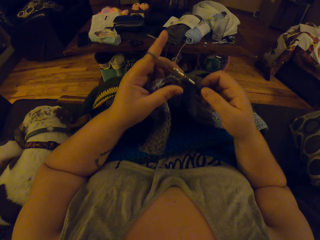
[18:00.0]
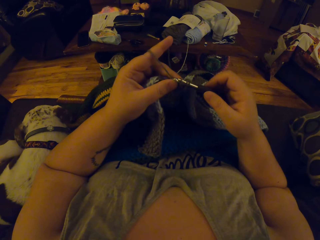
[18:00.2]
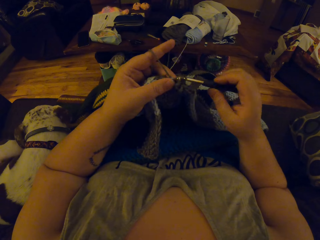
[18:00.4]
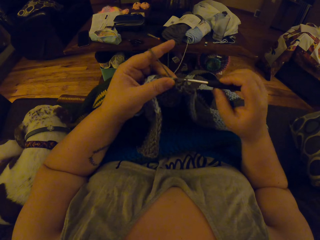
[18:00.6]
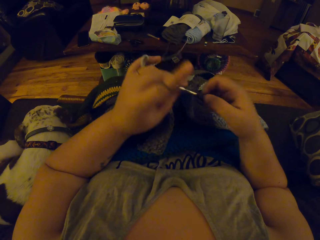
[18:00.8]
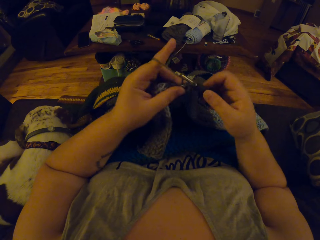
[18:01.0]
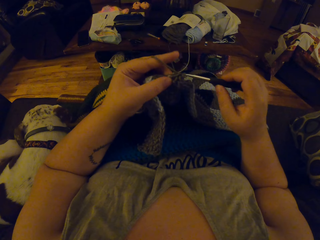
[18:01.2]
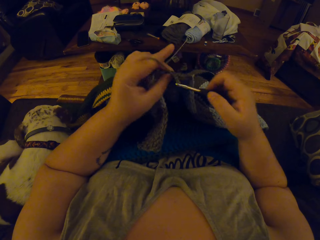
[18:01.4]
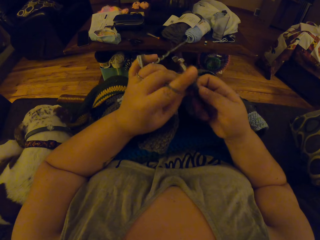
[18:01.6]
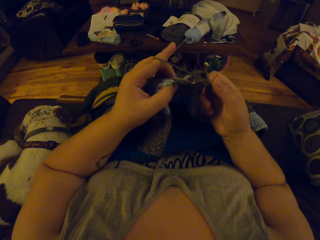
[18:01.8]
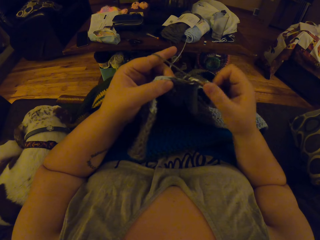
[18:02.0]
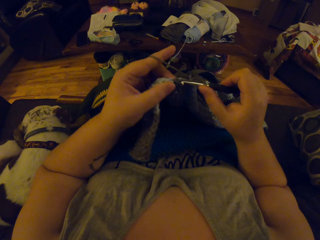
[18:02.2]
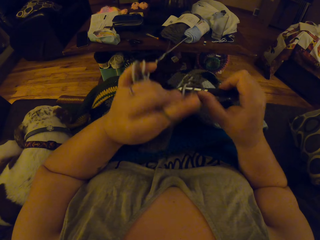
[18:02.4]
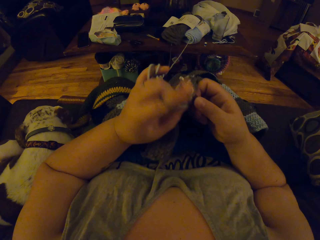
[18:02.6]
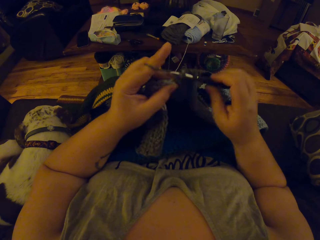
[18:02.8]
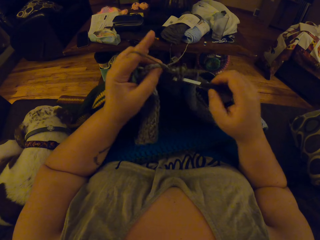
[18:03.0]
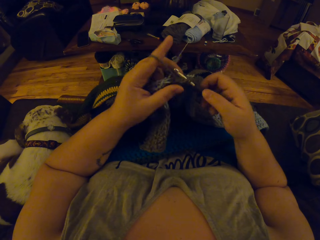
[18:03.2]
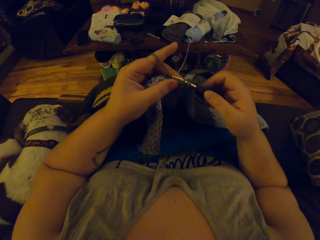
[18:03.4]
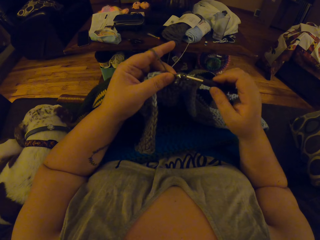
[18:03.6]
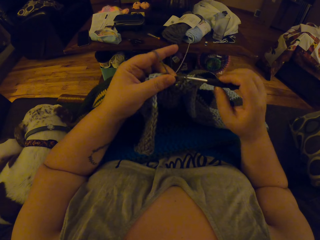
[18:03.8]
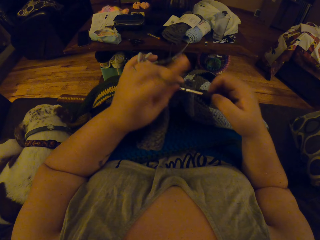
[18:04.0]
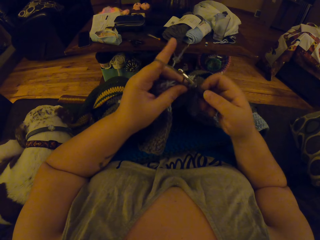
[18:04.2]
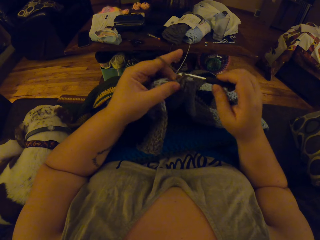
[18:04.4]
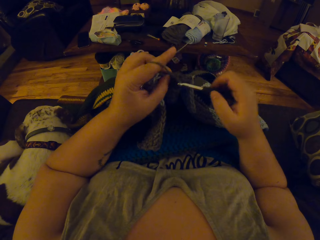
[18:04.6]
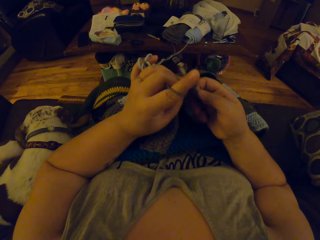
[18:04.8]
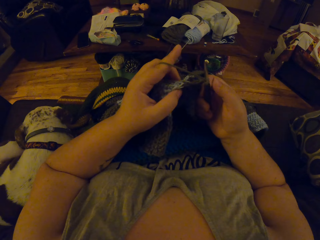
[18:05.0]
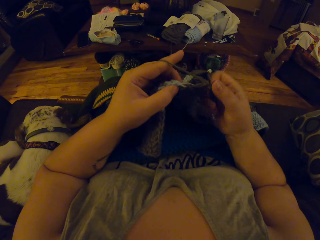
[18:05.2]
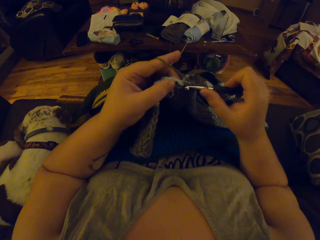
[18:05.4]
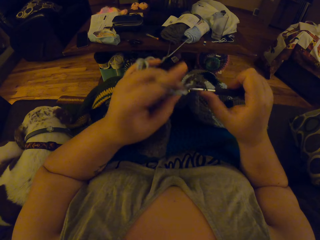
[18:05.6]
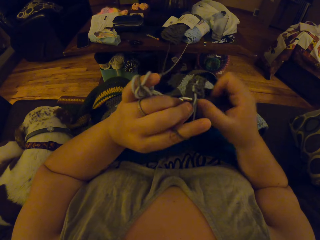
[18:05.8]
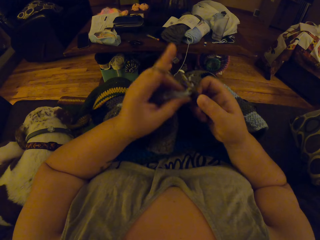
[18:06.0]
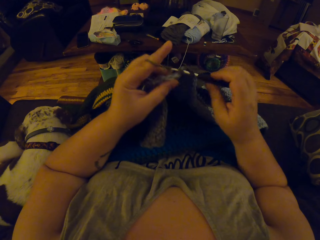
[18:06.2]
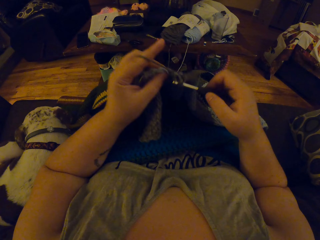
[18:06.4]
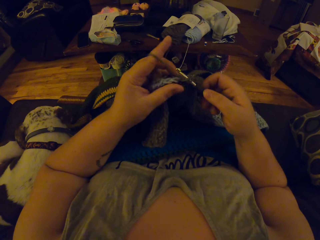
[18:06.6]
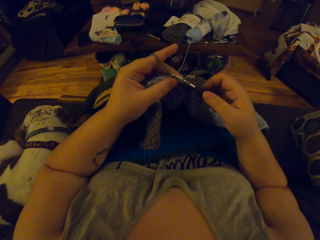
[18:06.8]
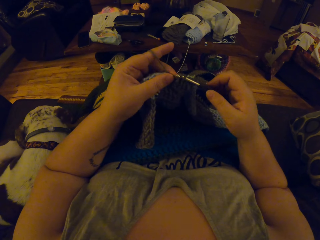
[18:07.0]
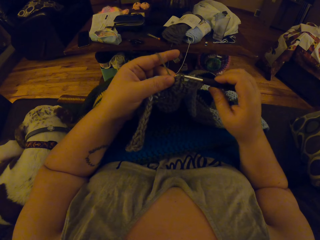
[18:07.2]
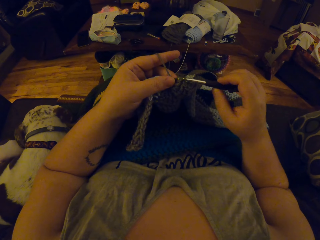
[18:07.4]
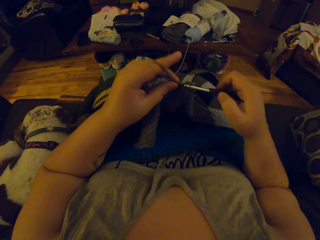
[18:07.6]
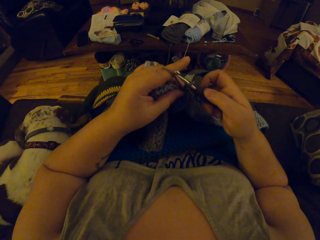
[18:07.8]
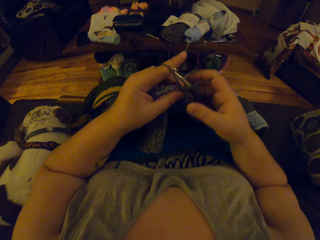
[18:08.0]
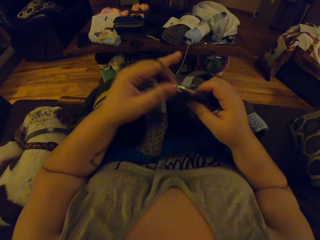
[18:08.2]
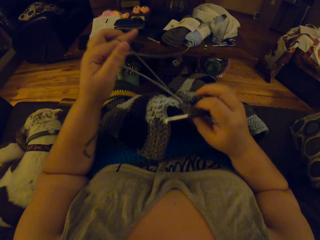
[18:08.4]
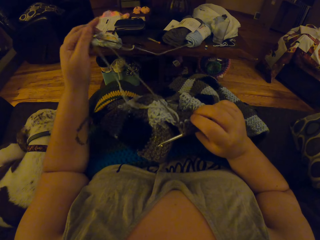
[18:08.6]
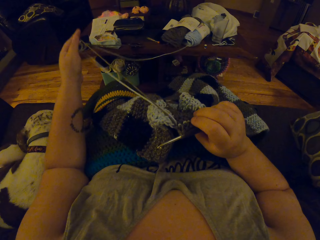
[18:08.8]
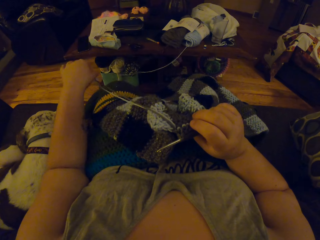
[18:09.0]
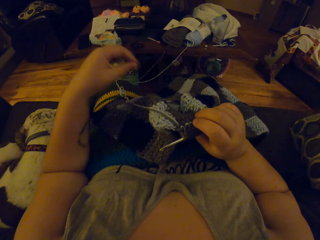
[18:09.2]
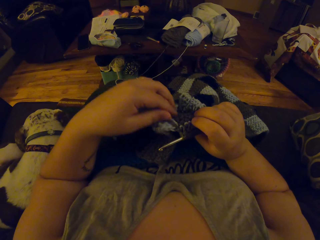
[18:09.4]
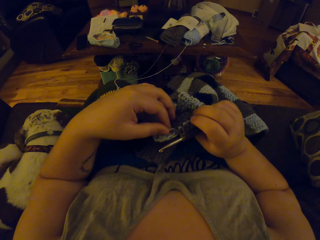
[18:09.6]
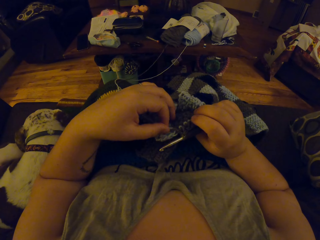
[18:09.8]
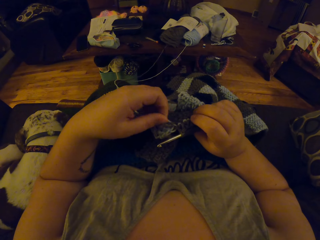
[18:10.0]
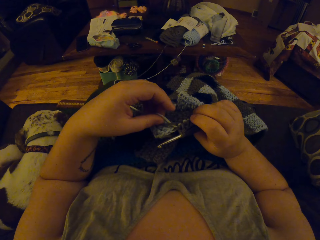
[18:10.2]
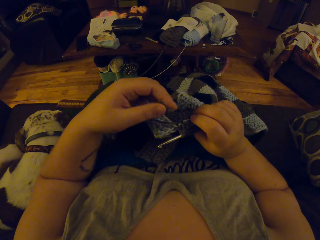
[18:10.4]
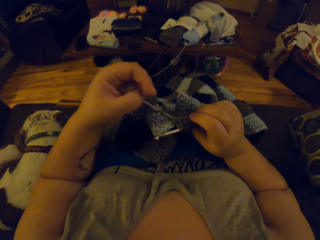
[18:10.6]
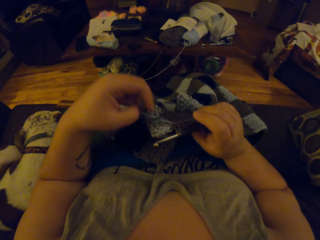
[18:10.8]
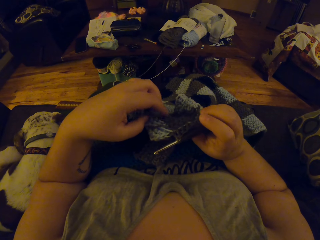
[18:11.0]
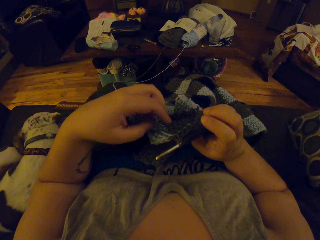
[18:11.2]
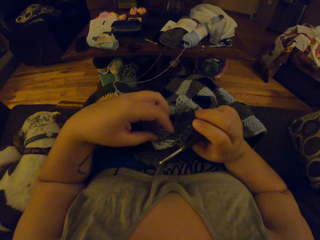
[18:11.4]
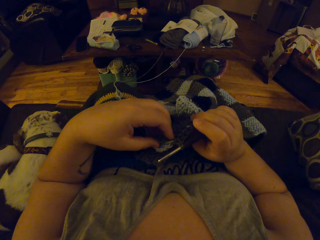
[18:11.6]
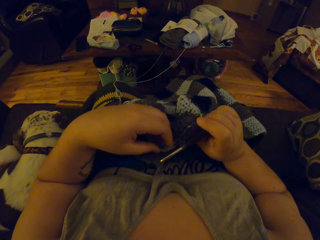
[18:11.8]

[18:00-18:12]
The camera wearer holds the crochet hook and crochet cloth with her right hand. She pulls the strip of yarn with her left hand.

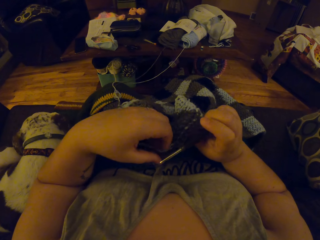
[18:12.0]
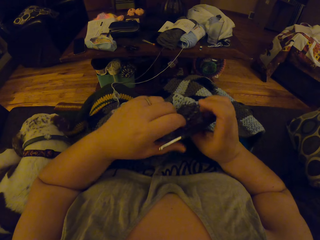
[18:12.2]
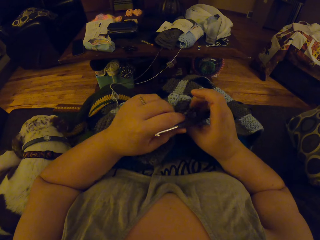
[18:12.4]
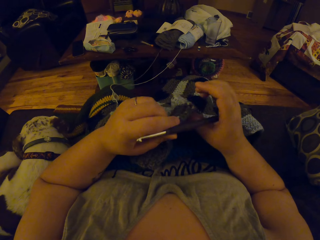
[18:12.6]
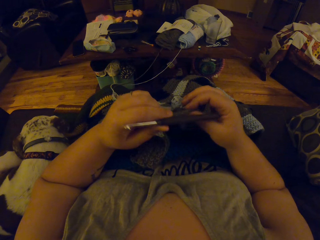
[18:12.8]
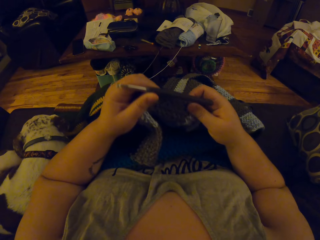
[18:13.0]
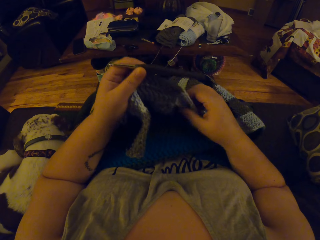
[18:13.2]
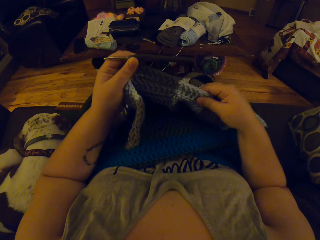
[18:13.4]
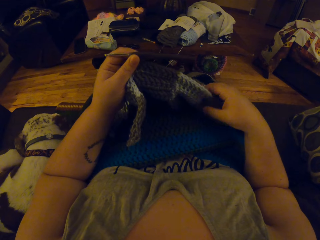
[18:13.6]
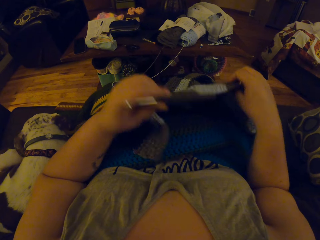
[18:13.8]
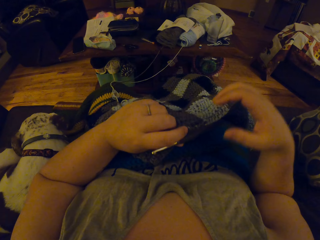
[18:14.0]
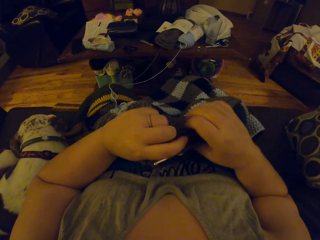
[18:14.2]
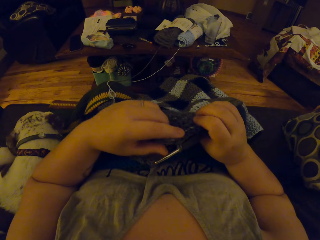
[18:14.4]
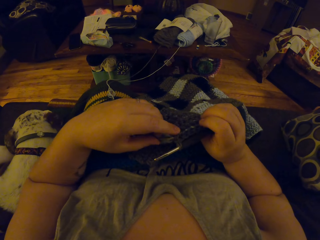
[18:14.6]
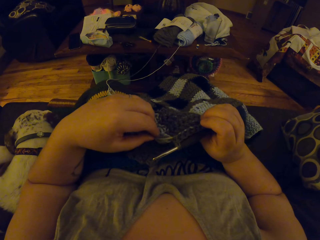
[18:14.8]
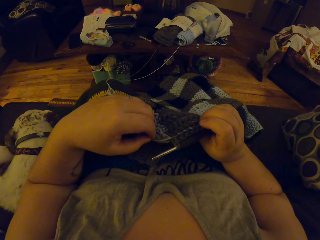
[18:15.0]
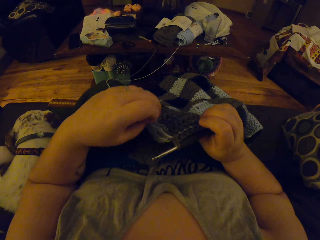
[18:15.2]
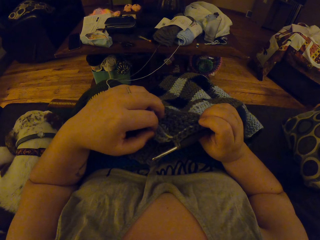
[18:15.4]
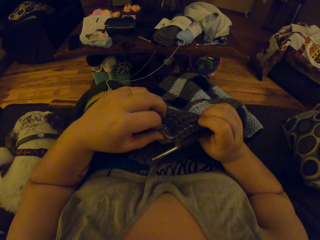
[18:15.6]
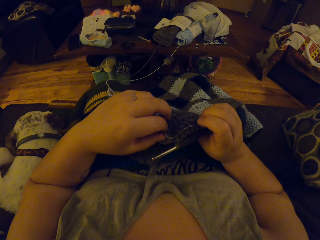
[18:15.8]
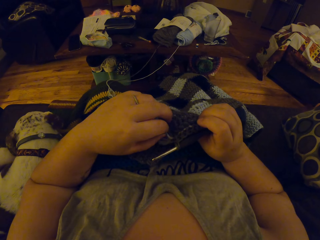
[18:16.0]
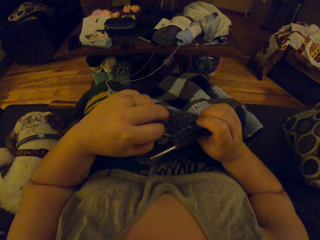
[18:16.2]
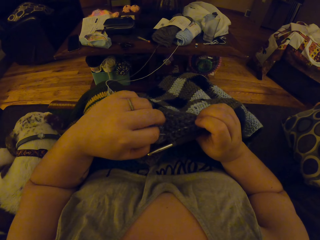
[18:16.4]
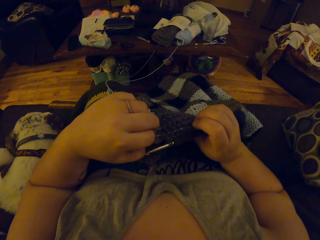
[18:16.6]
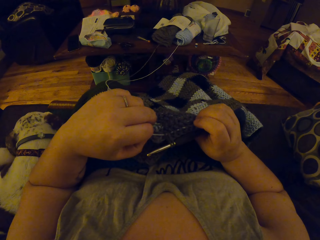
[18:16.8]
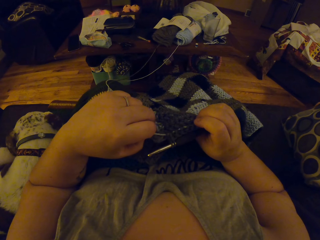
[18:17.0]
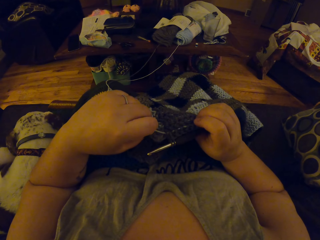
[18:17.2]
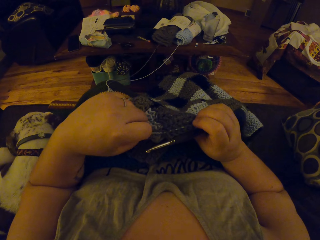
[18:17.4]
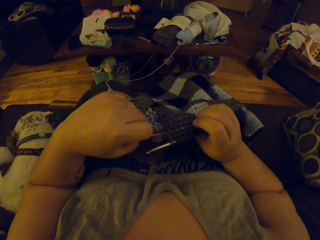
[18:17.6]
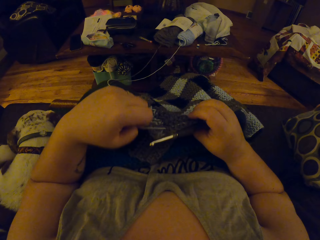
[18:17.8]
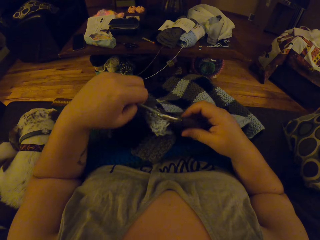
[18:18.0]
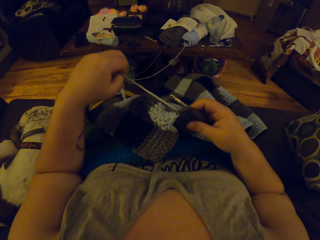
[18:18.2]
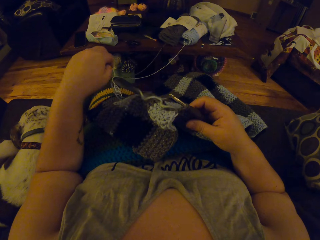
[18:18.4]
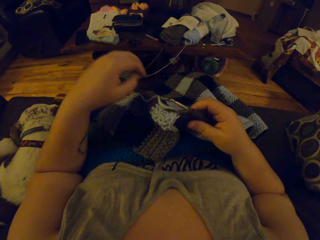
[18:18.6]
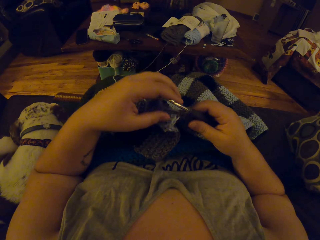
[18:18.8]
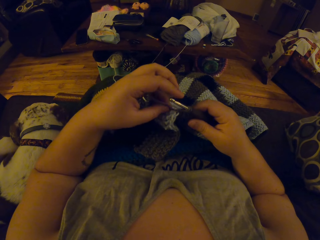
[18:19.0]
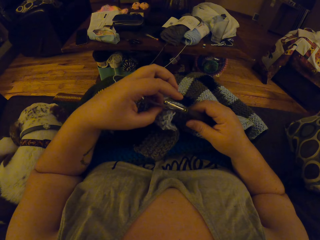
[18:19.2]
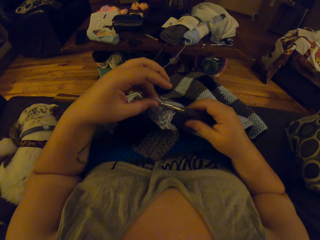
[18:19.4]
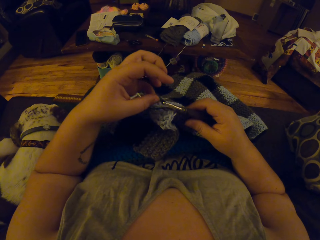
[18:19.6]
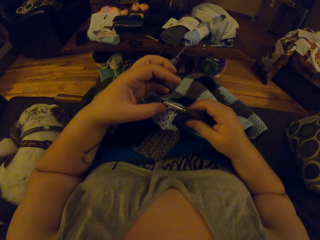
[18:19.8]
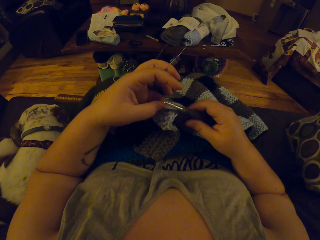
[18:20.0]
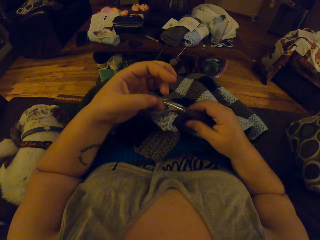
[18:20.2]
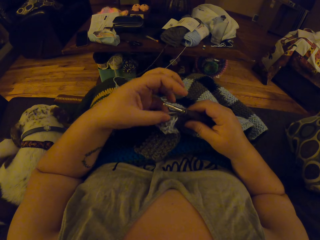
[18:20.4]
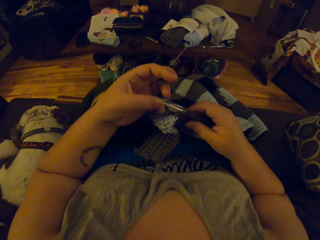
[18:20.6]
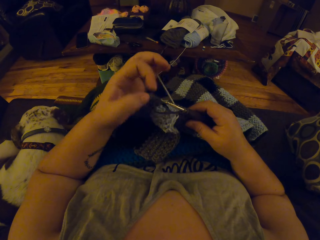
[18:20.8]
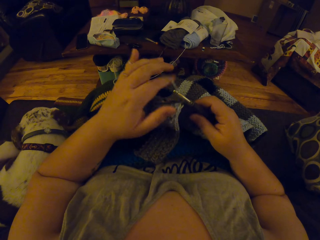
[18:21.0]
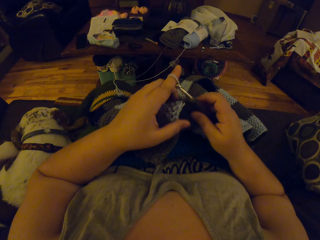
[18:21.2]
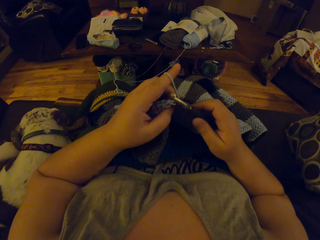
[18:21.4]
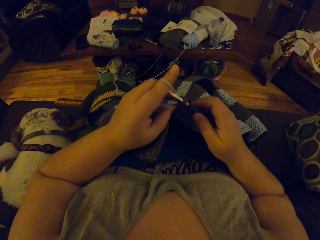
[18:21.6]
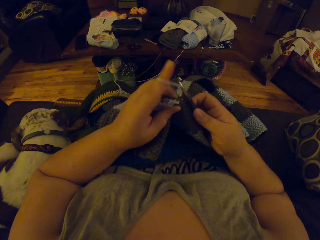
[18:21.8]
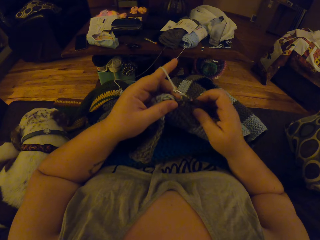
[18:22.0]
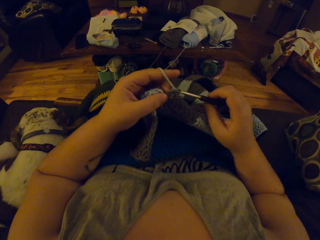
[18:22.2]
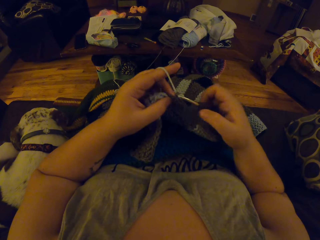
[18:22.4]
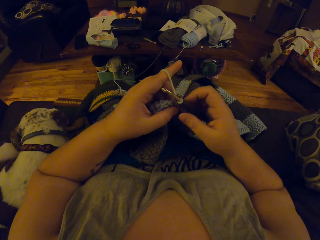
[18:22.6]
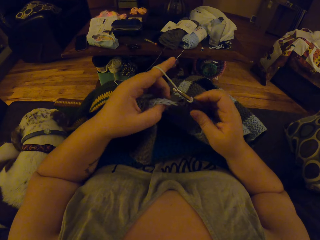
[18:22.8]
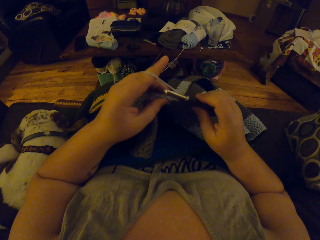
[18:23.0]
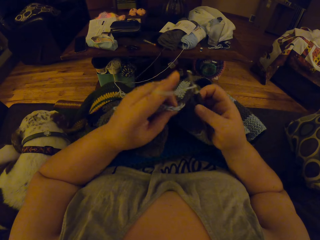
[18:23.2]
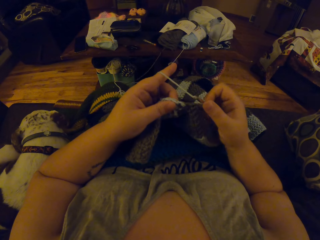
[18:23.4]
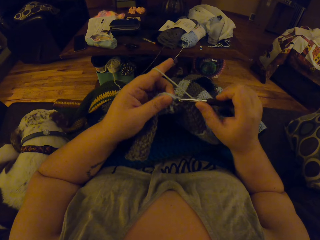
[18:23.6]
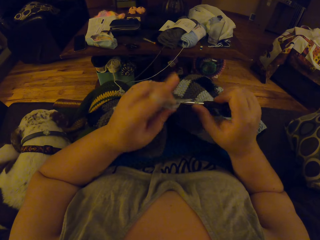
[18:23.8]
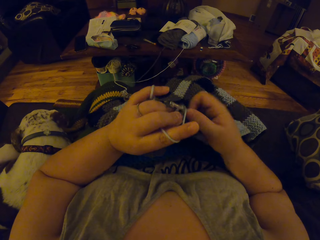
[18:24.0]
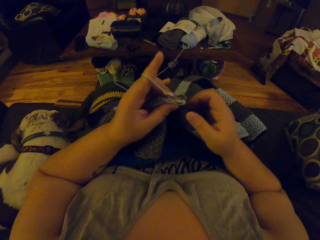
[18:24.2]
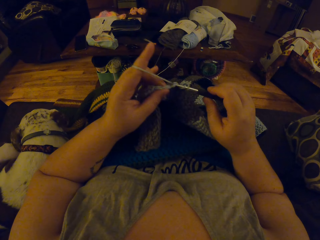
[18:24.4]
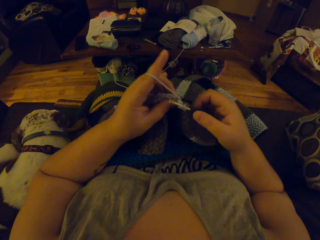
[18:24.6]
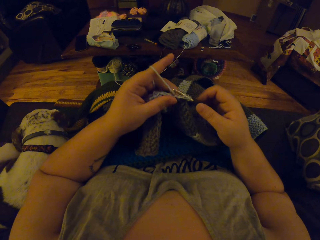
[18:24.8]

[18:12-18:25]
The camera wearer passes the crochet hook to her left hand. She passes the crochet hook to her right hand. She pulls the strip of wool with her left hand. She folds the string on the fingers. She crochets with her left hand and the crochet needle in her right hand.
